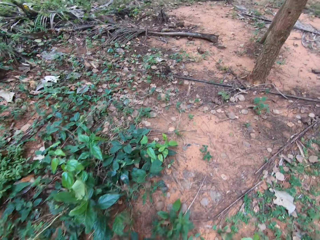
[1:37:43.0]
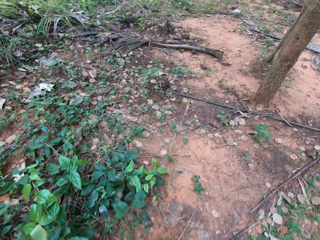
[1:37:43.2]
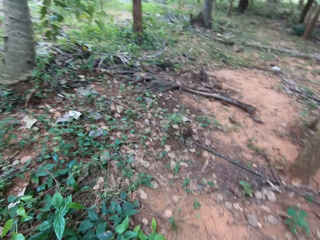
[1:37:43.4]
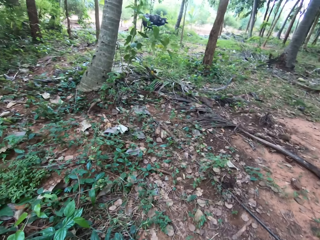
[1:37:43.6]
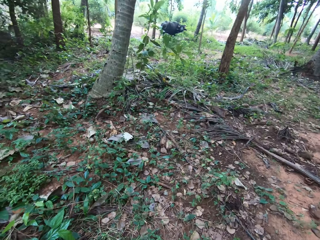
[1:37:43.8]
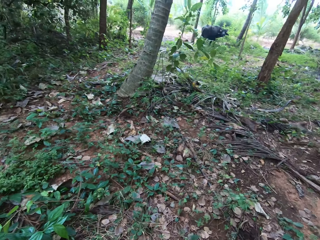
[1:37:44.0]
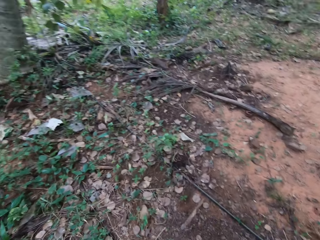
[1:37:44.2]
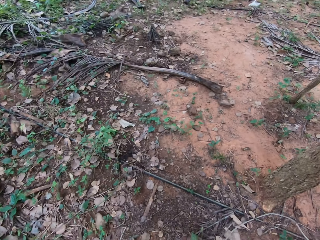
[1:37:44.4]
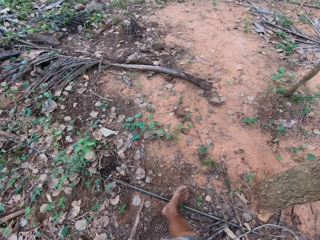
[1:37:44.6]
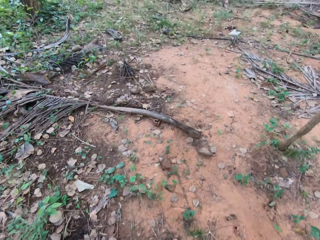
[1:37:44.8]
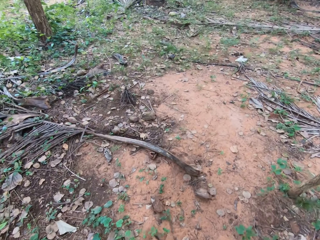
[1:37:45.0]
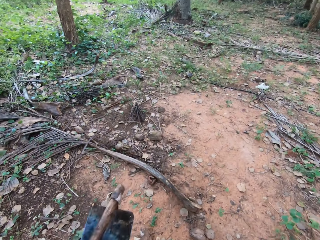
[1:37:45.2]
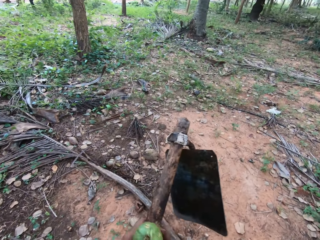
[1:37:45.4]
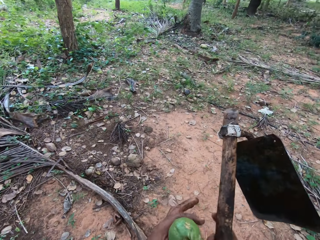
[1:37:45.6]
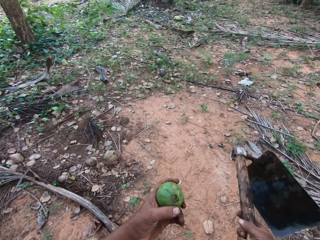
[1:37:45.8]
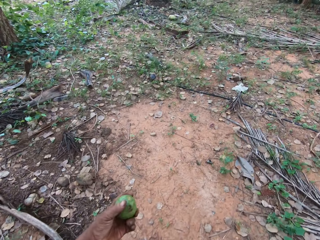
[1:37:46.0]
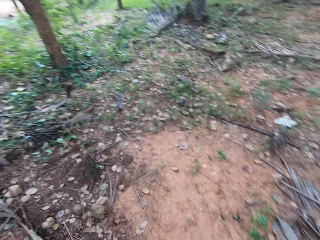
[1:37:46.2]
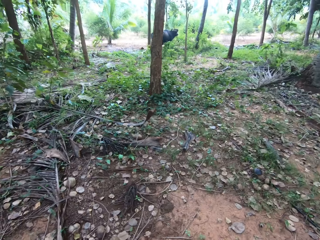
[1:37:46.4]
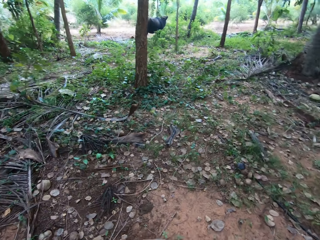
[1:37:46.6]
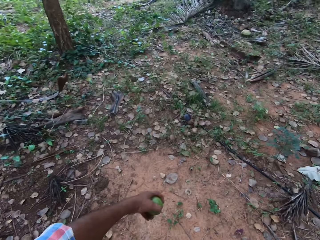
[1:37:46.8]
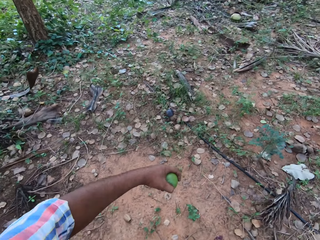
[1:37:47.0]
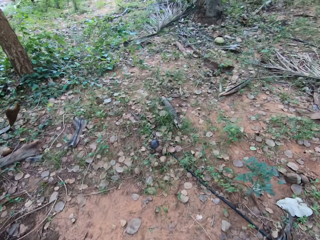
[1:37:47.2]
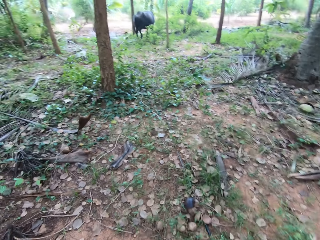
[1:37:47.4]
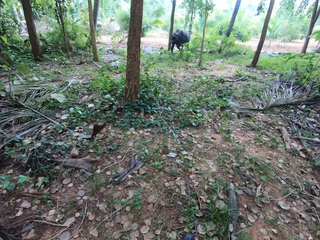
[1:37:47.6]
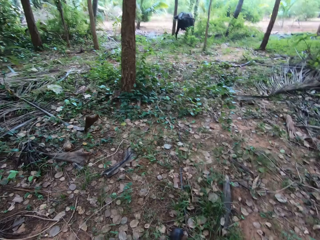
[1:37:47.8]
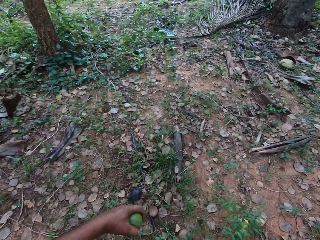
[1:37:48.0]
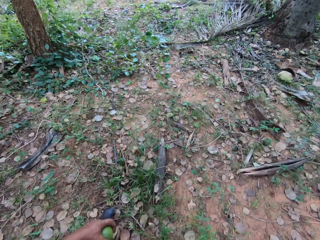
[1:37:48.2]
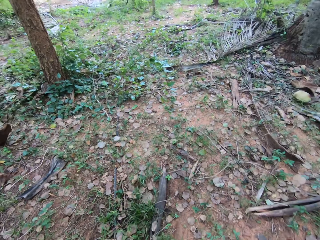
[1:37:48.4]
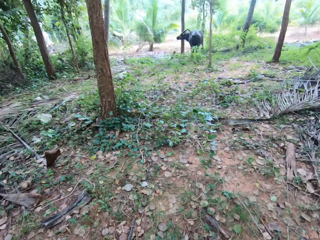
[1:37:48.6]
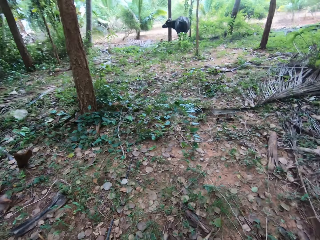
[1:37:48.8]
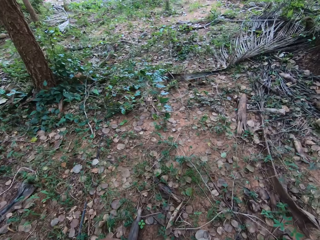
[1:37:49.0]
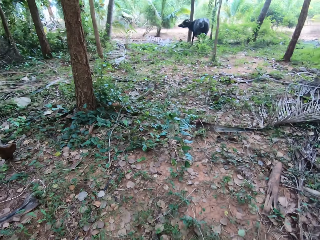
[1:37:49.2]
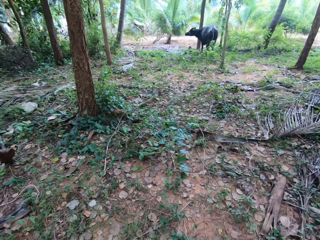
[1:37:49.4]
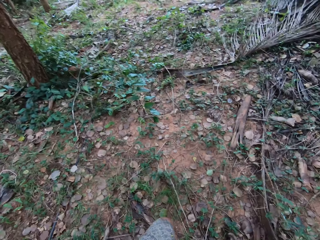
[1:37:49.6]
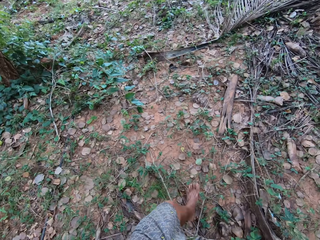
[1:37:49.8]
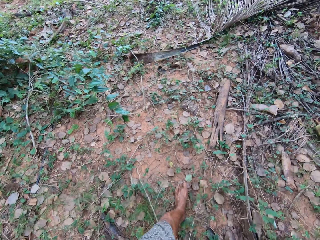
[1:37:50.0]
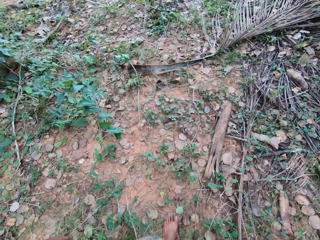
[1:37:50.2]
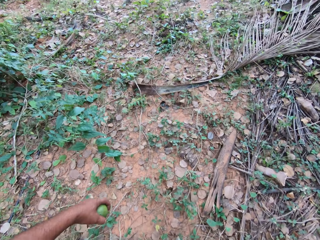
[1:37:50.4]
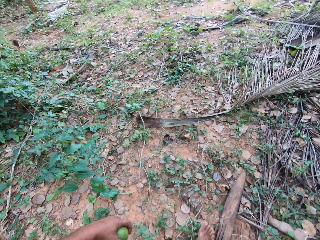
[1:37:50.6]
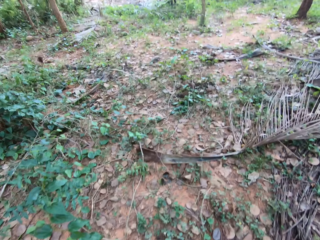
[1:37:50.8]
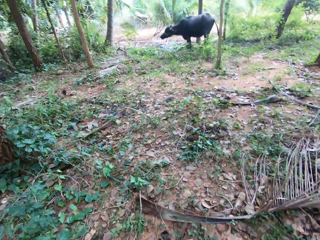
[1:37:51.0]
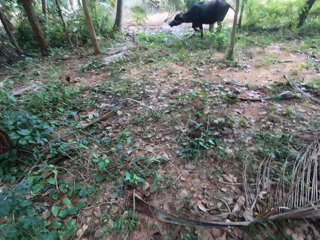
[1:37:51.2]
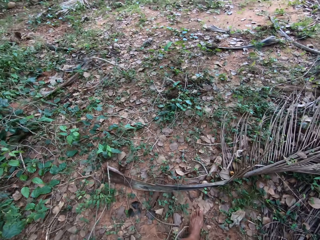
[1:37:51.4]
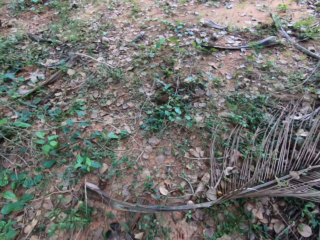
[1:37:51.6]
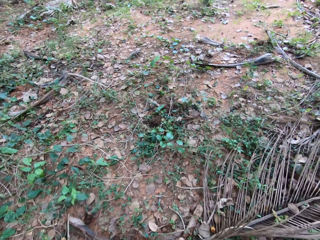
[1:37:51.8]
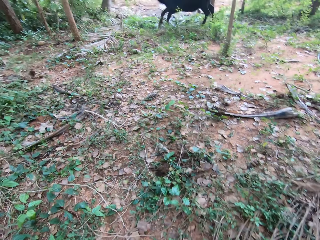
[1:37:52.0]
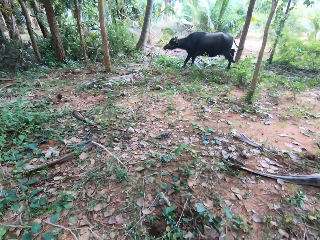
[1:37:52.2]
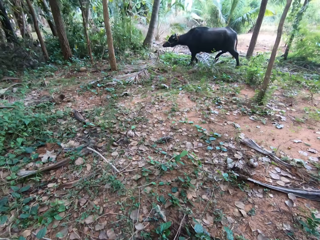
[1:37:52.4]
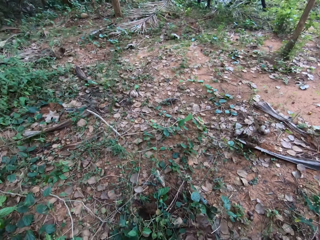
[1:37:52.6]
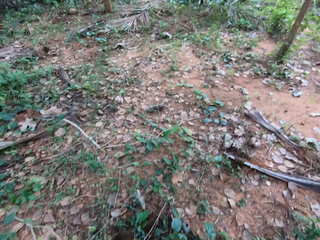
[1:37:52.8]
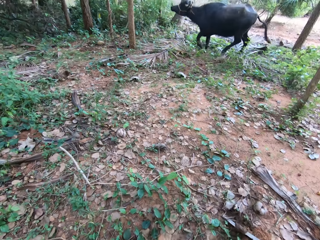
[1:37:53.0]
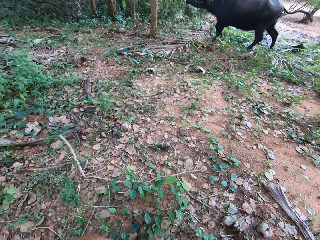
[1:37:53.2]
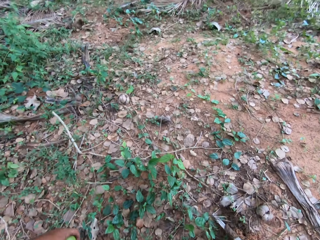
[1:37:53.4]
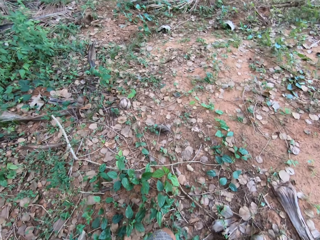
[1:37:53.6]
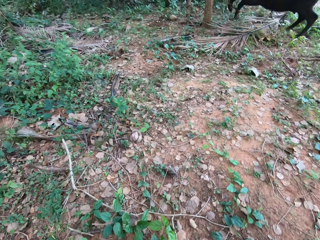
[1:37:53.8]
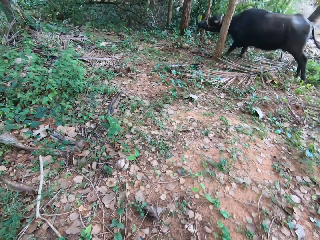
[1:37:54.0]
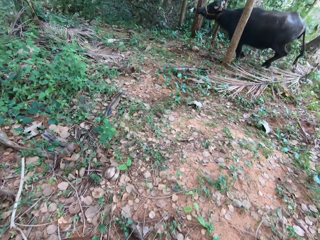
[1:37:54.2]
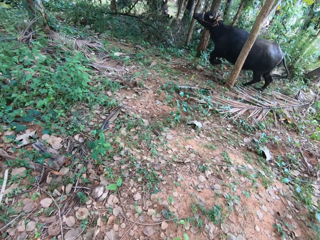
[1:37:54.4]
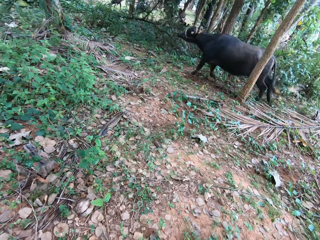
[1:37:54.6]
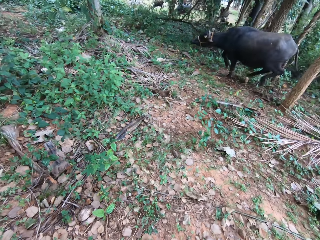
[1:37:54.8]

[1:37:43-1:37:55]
The camera wearer passes the hoe to the right hand. They walk around.

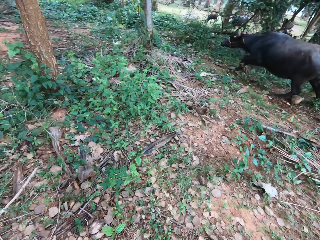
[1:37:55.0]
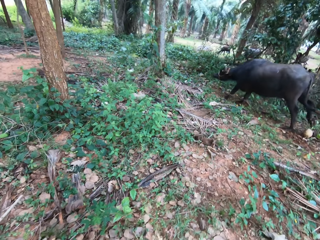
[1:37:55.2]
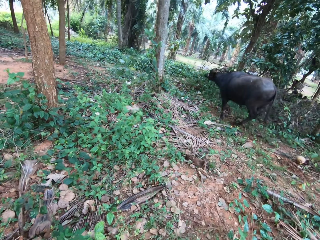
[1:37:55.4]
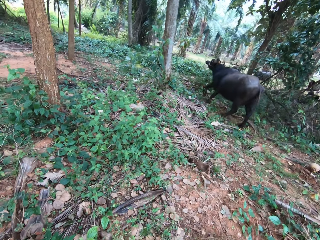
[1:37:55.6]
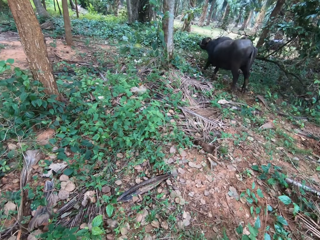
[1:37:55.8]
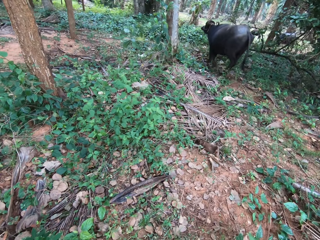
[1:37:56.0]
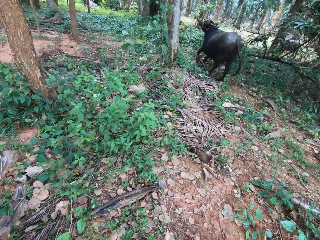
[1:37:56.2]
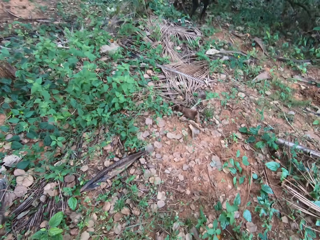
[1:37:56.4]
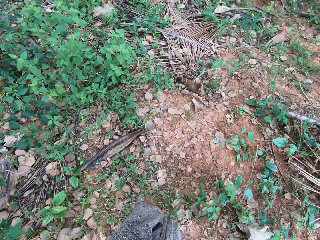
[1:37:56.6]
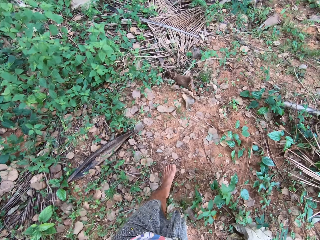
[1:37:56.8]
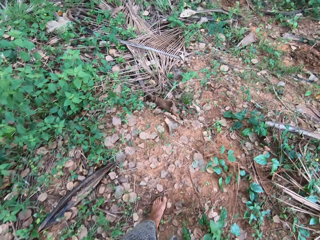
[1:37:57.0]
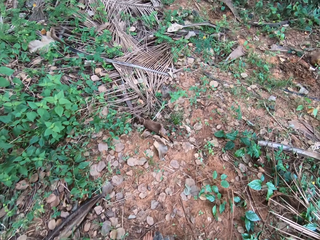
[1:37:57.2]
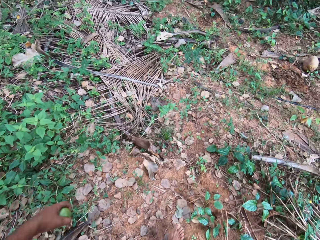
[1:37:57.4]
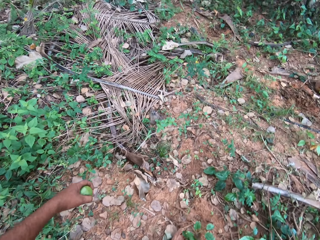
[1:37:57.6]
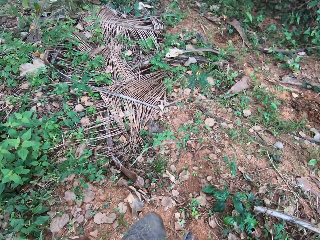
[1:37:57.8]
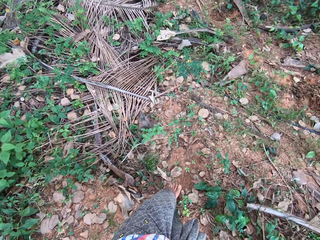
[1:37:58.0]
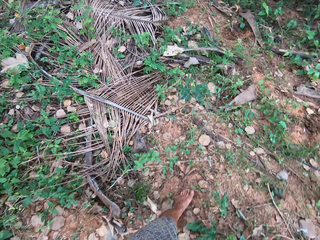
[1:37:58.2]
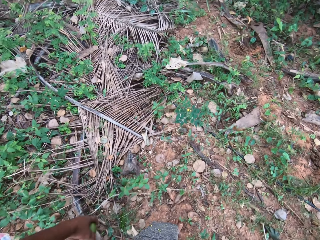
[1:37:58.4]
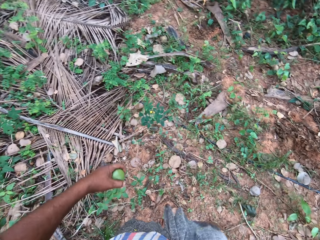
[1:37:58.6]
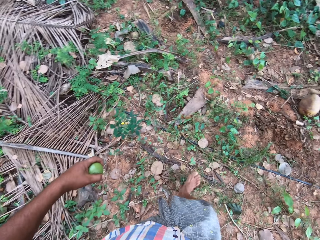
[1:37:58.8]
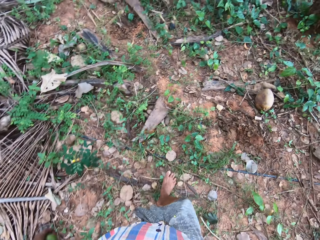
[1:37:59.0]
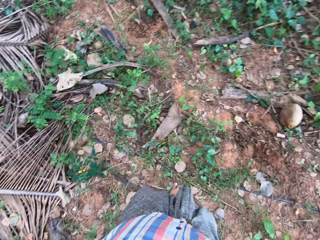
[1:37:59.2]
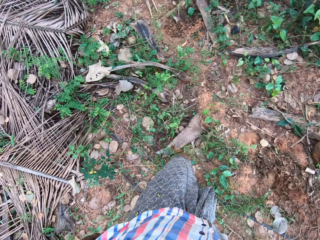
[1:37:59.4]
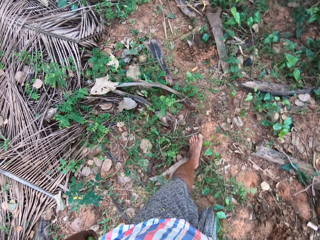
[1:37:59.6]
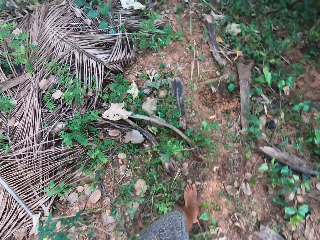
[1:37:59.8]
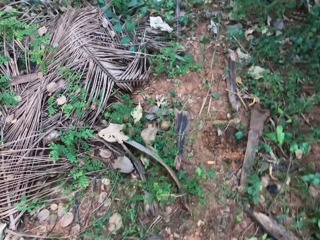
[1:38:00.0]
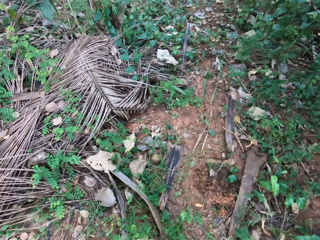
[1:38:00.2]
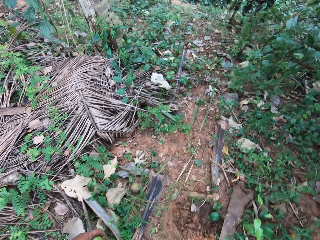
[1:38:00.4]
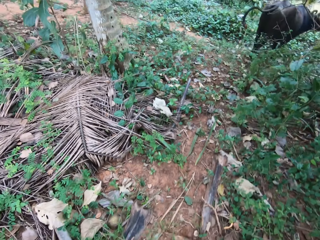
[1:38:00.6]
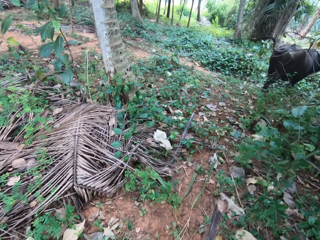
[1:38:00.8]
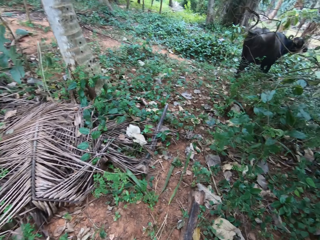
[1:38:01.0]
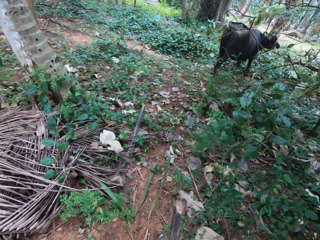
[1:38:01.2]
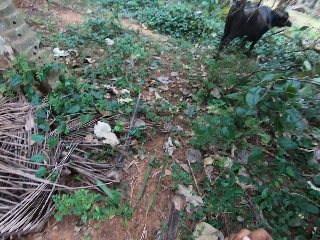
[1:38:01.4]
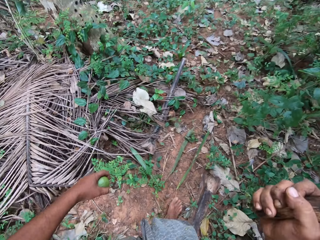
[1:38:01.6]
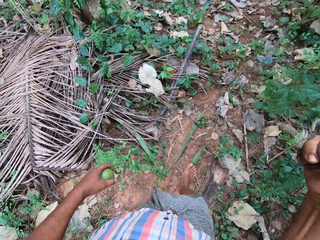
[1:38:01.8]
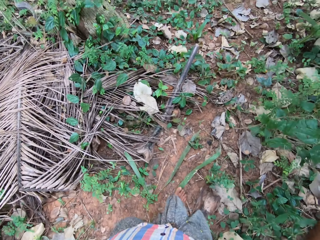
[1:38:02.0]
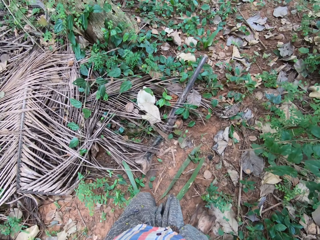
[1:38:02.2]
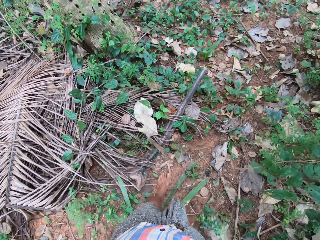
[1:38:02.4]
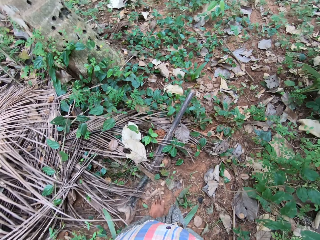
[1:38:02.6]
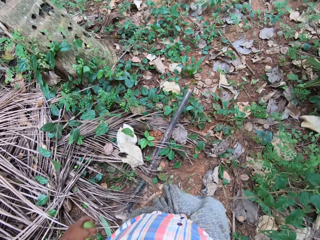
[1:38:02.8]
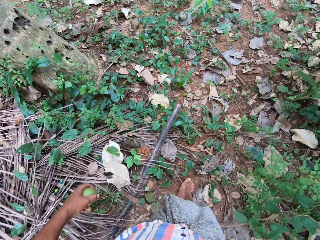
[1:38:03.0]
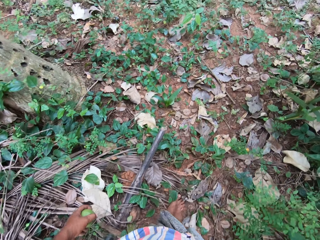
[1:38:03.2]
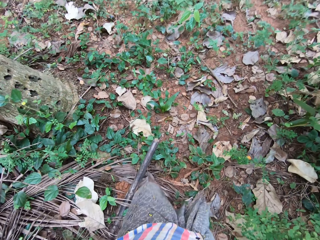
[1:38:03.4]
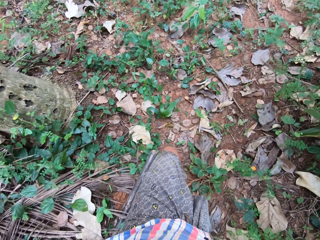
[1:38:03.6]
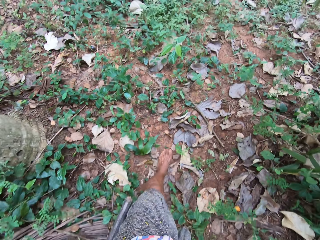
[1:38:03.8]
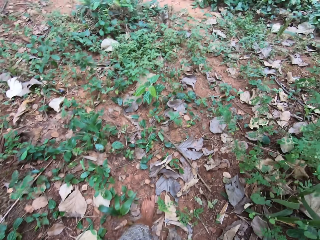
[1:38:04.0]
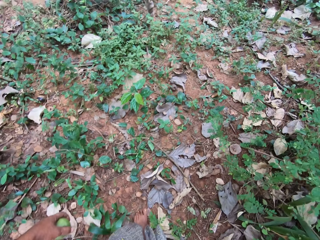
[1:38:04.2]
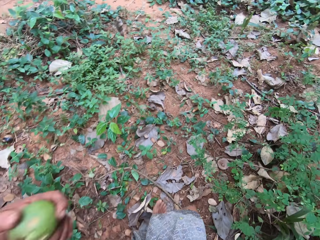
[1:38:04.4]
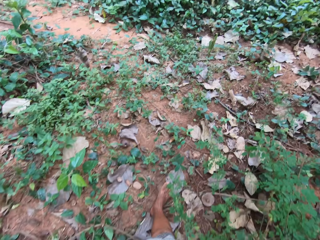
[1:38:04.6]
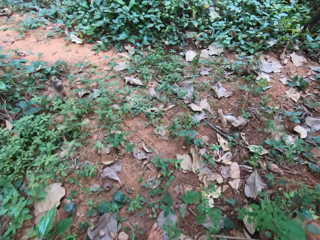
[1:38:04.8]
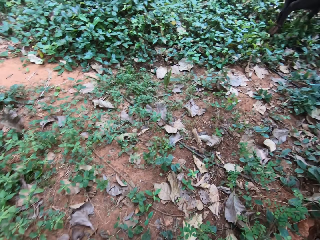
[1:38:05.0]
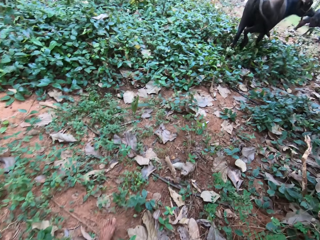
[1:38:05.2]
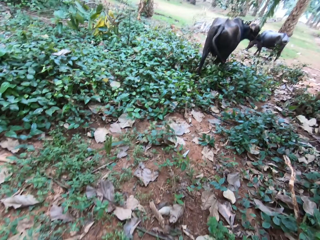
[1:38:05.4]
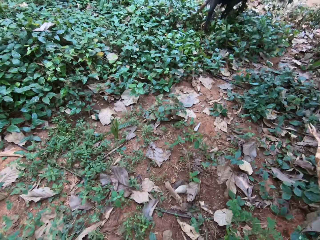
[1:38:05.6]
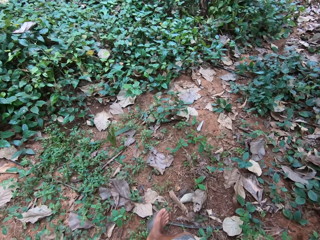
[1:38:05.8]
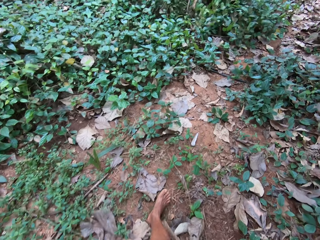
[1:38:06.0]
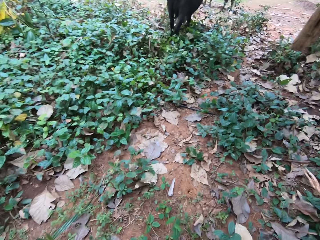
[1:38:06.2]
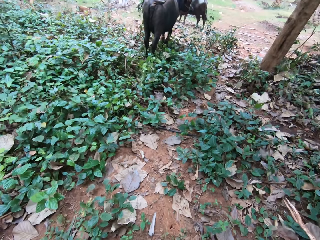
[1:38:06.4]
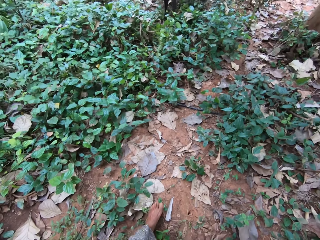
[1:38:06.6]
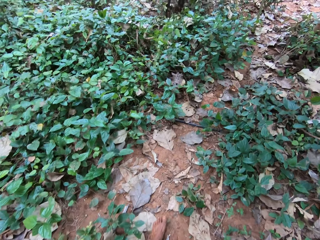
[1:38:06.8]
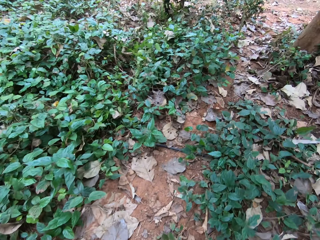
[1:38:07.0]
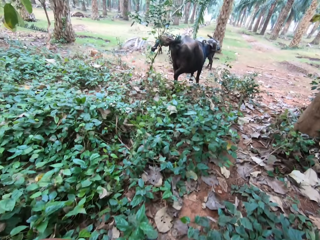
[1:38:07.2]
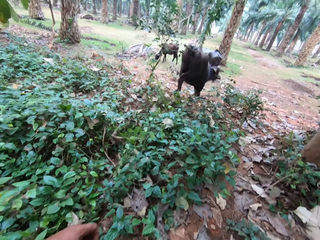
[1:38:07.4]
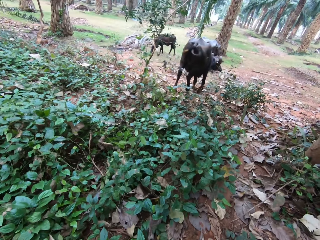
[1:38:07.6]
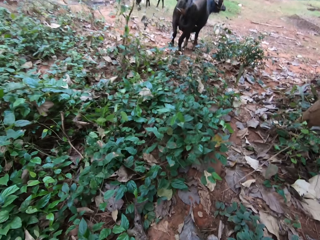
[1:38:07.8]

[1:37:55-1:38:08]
The camera wearer moves the hand. They walk around.
